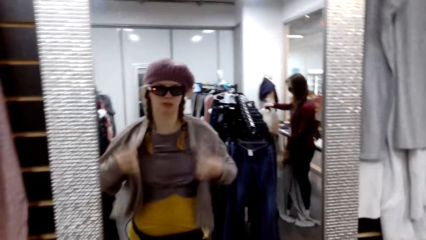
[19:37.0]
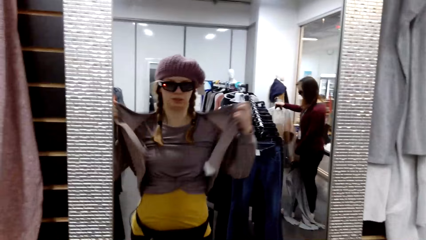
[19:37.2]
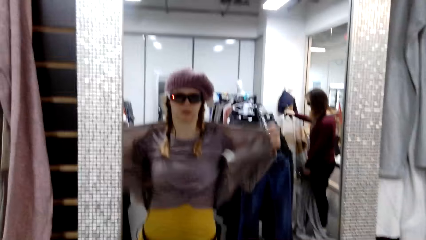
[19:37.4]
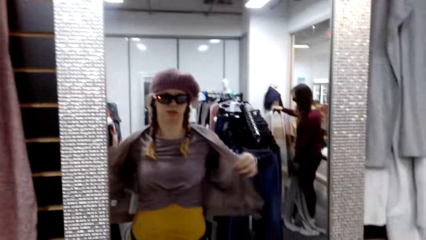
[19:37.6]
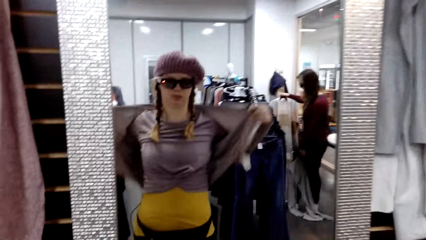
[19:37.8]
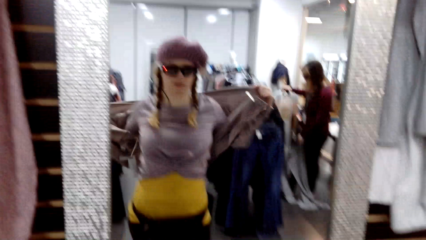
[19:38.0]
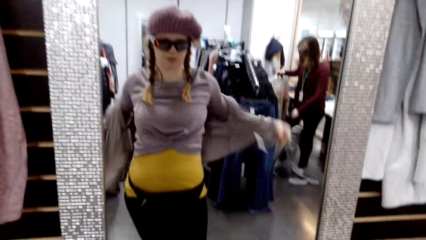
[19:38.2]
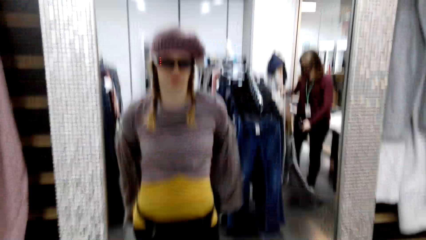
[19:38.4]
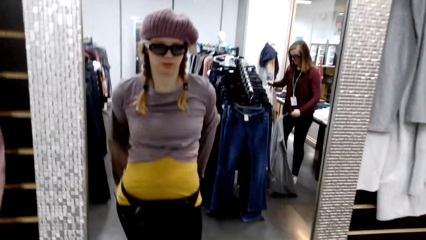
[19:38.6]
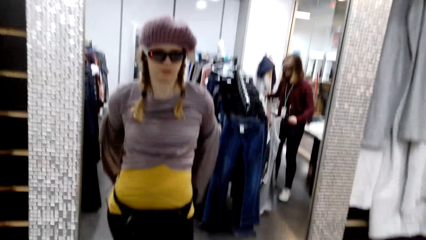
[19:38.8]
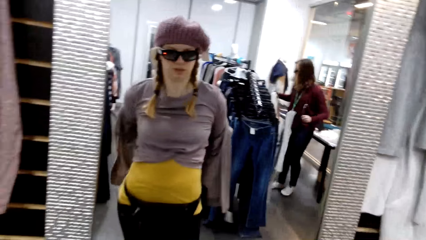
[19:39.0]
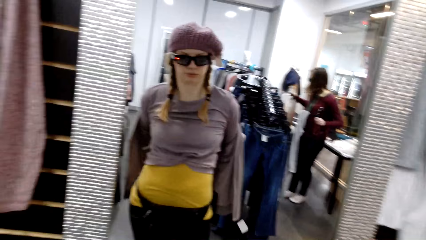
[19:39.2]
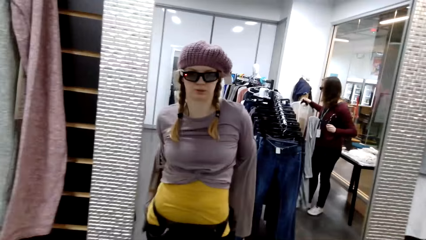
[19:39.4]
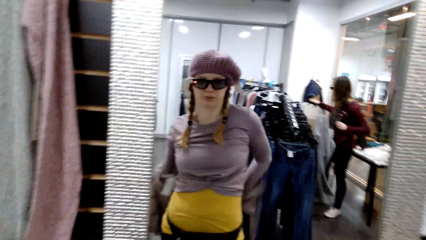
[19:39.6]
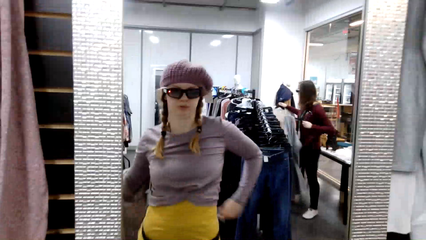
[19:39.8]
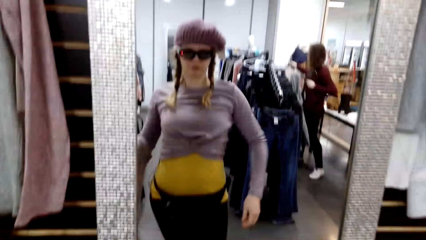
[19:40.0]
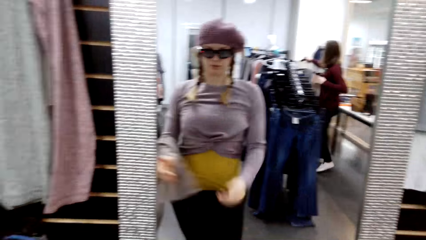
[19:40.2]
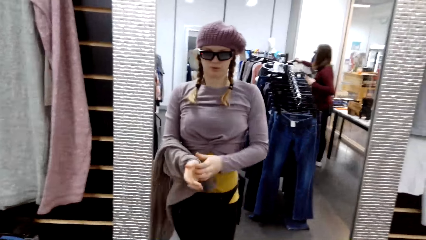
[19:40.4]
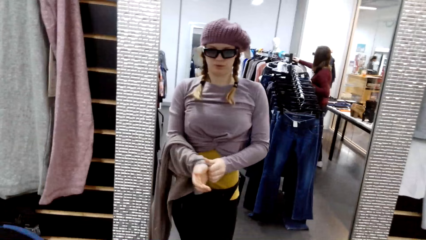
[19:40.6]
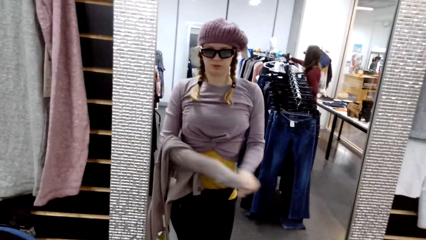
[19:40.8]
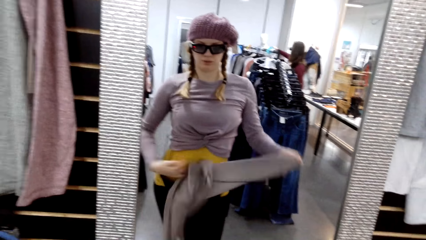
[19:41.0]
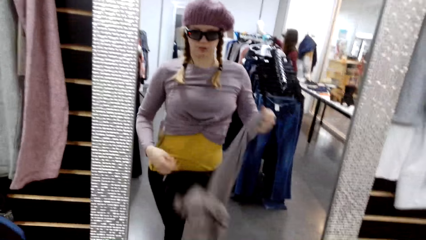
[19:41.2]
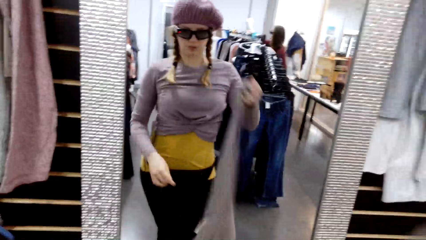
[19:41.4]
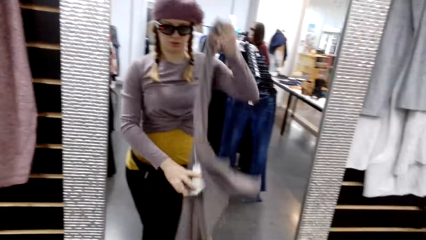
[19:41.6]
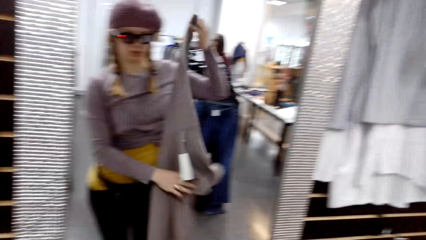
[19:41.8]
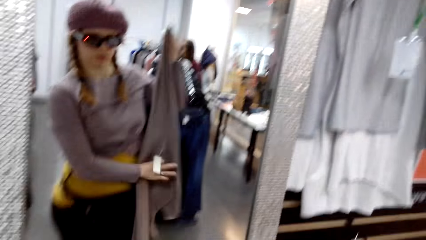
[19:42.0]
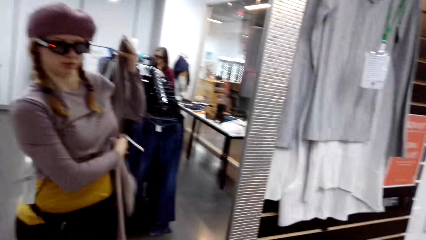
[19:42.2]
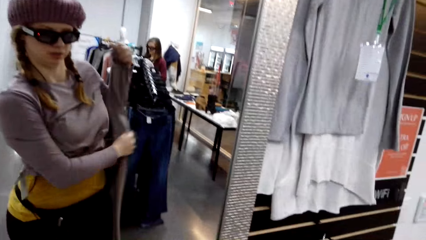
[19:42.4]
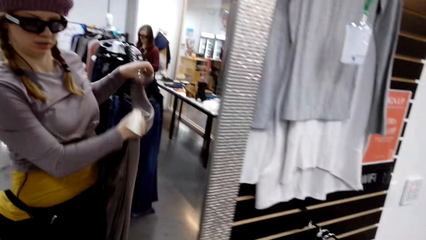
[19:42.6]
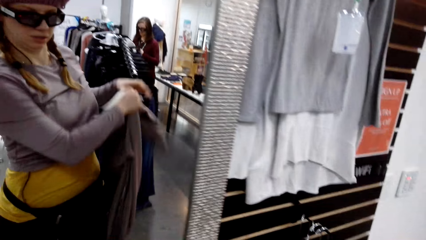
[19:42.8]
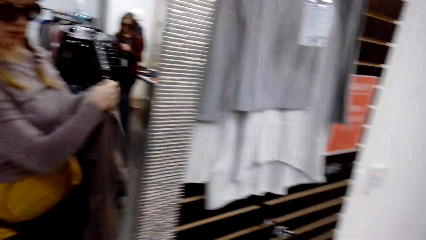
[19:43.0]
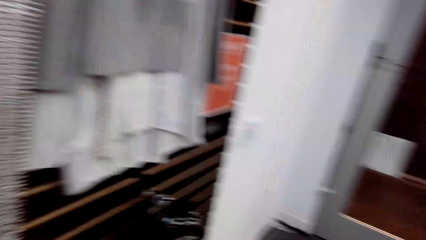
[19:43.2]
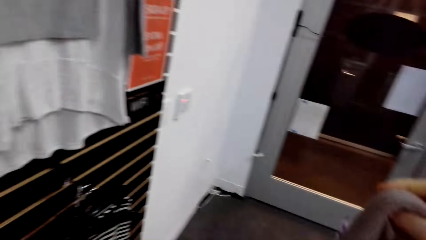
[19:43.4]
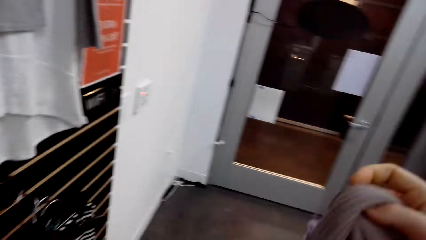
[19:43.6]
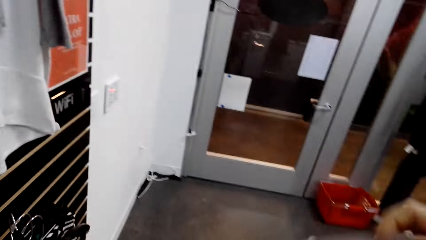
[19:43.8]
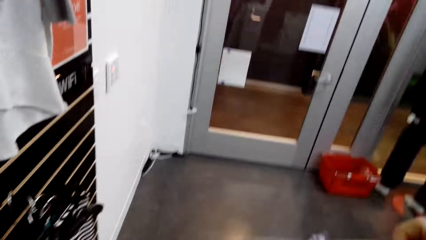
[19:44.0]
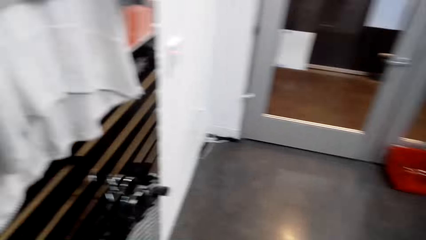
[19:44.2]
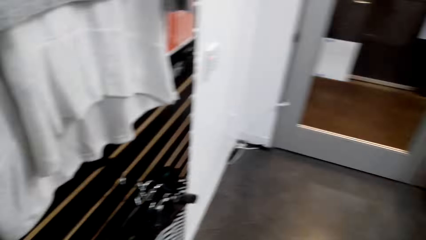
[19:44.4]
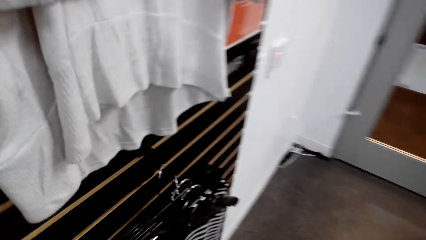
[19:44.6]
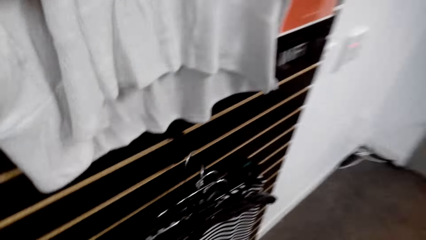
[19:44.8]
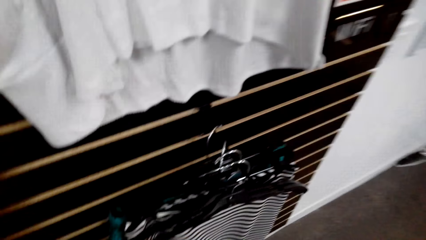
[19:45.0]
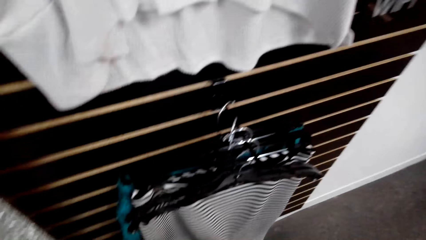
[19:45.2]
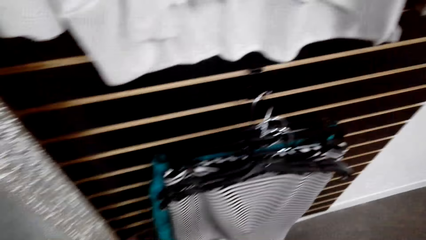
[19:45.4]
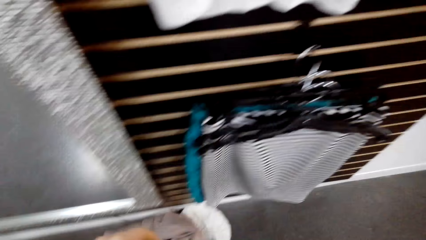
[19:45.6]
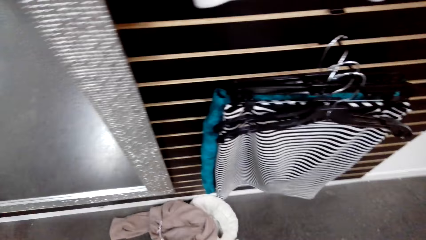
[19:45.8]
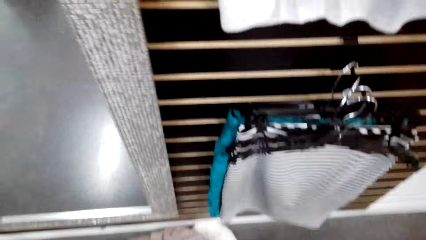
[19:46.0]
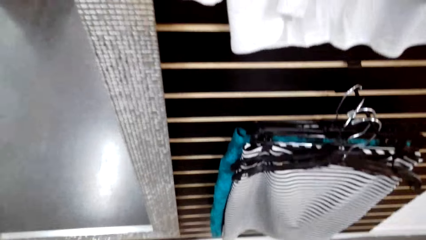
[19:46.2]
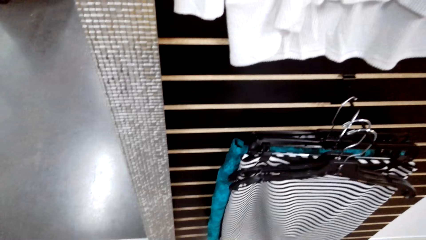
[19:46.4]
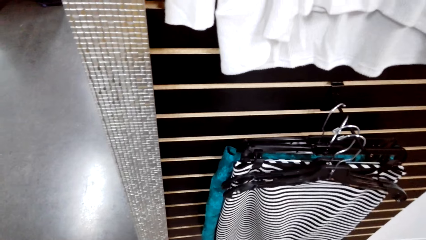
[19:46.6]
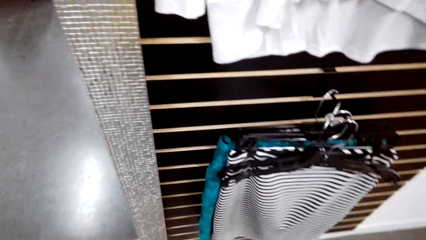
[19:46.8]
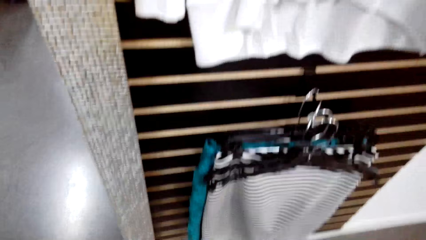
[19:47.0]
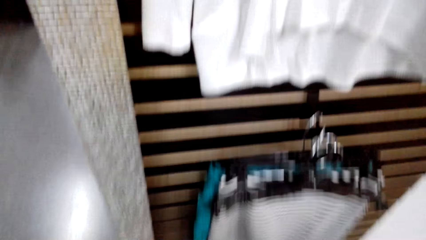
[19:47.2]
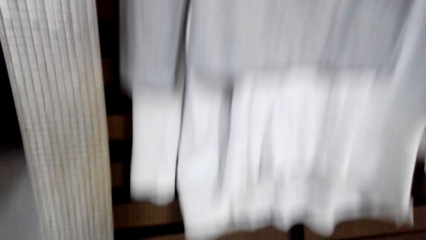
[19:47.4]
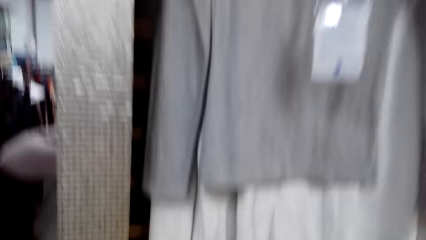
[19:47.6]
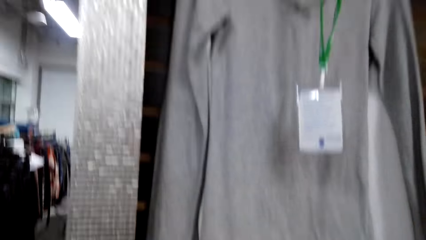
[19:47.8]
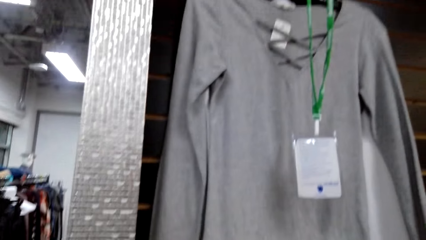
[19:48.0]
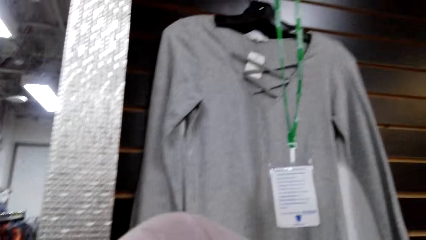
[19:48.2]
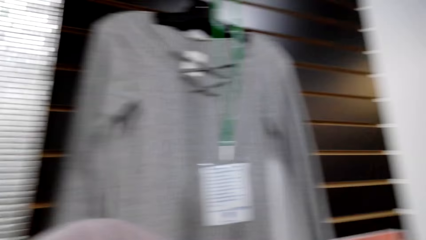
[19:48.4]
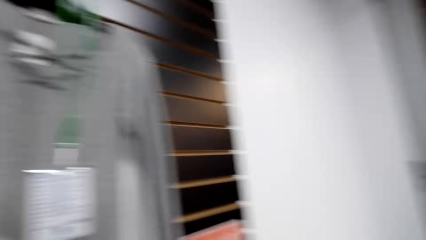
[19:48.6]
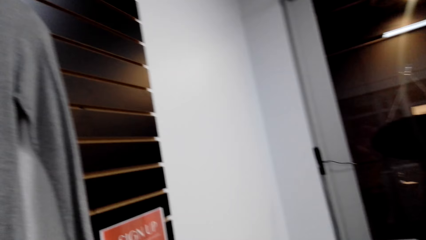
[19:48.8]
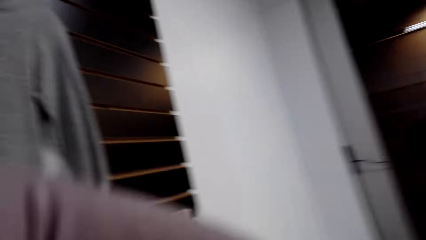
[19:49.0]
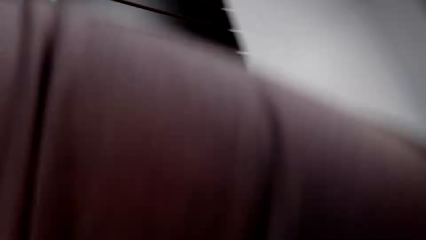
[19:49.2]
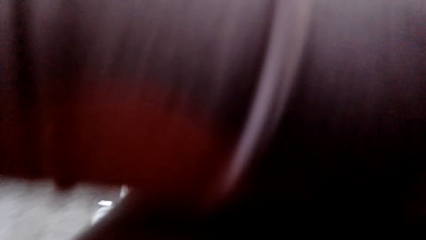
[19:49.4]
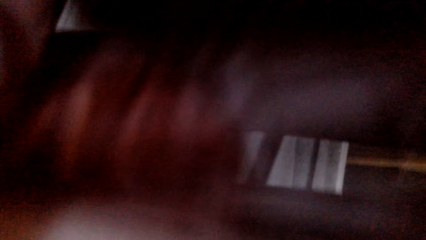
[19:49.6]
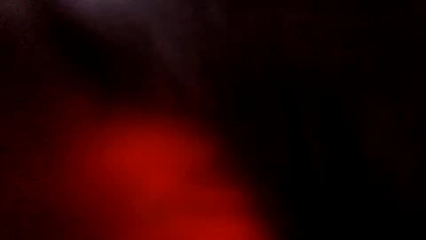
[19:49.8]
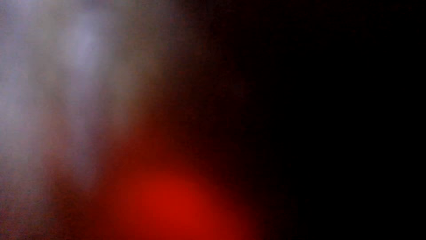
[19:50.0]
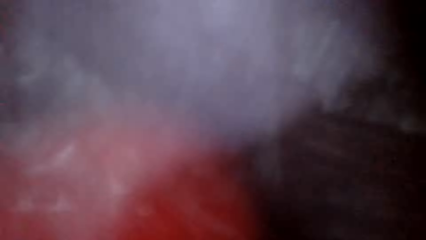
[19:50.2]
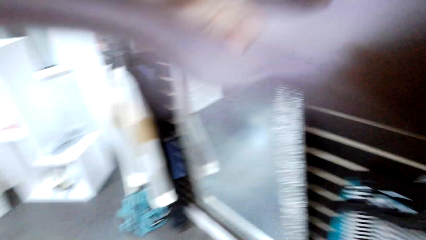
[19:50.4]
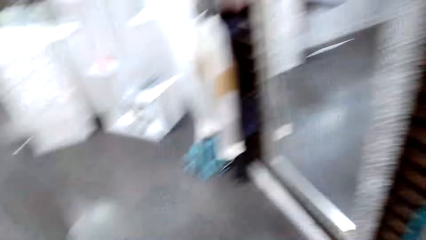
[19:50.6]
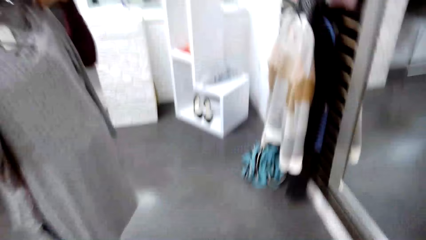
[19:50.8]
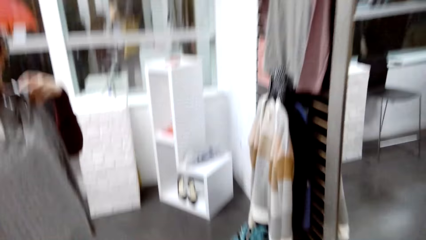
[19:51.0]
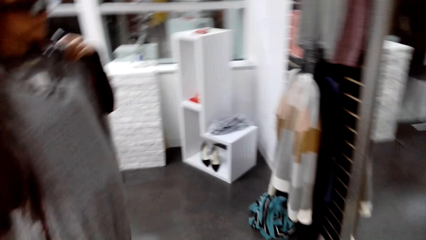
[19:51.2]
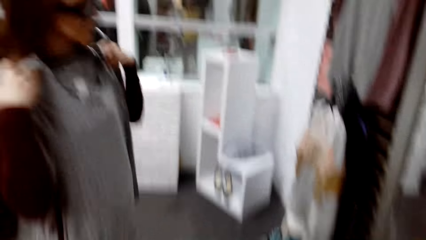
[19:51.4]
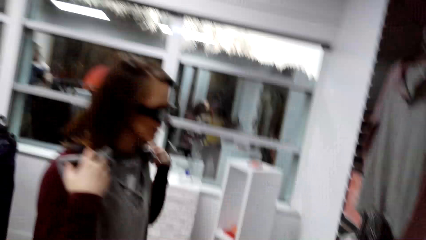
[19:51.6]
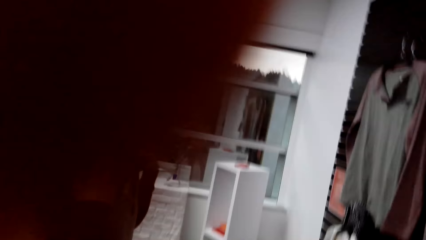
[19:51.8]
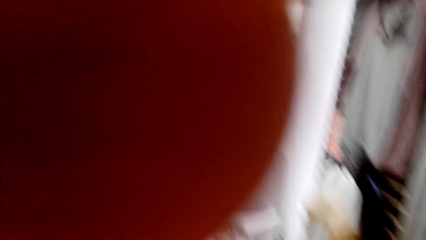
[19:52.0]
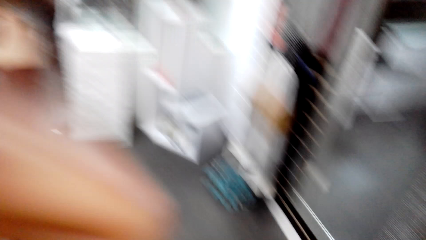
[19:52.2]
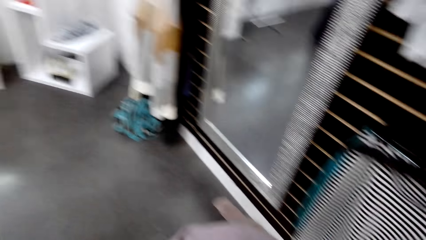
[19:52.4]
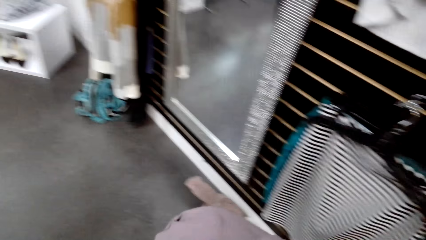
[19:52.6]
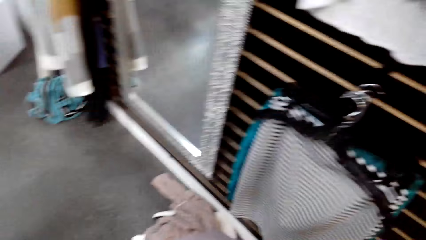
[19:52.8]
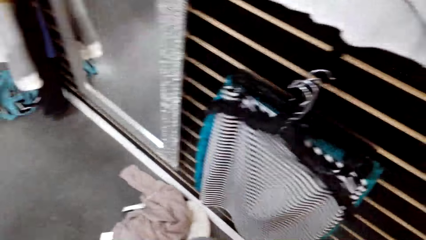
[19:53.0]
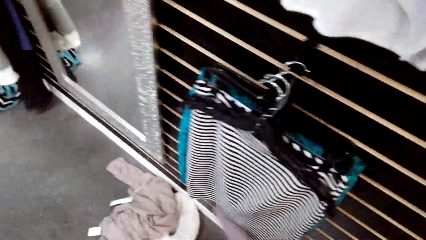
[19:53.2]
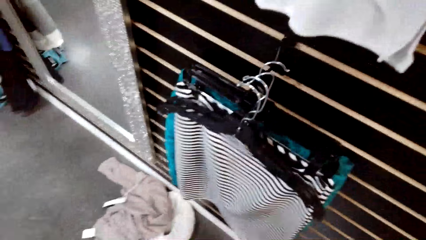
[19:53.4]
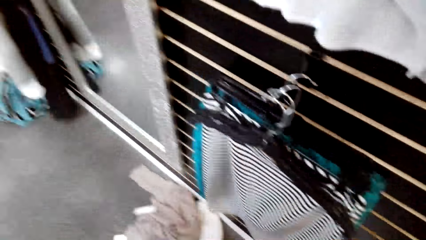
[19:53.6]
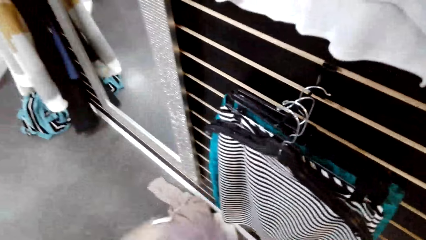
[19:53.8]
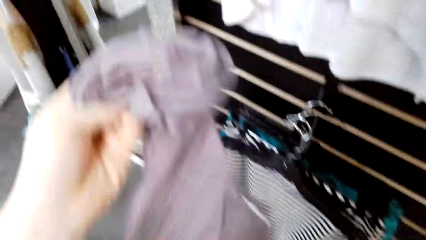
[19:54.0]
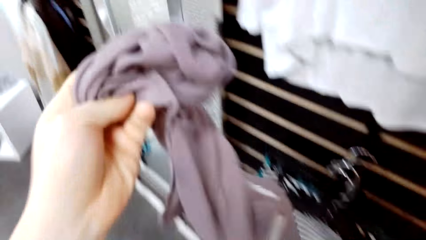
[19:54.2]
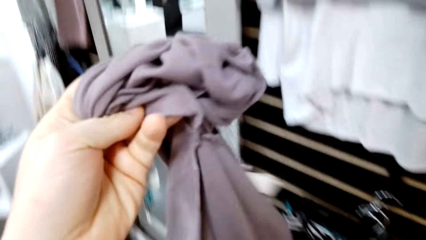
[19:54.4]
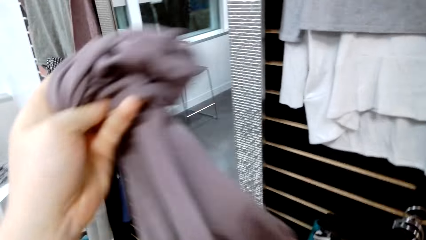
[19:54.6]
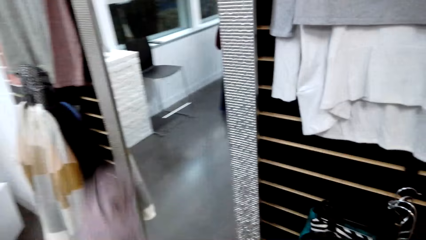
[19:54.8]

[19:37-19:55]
The camera wearer removes the sweater. They walk towards the clothes rack. They look around the store. A woman talks to the camera wearer. The camera wearer removes the sweatshirt. They talk to the woman.
